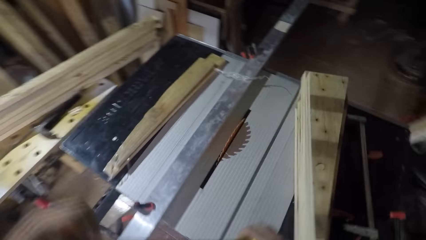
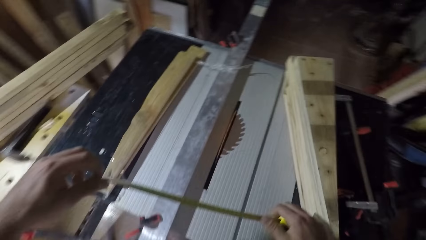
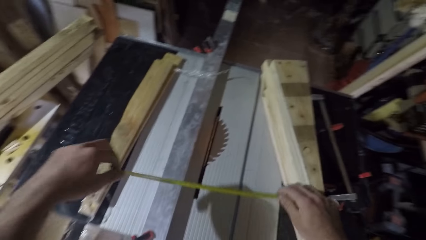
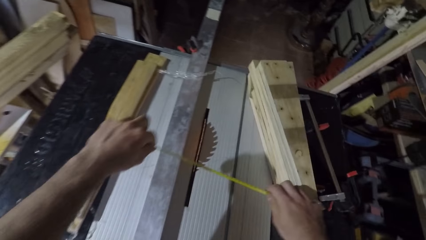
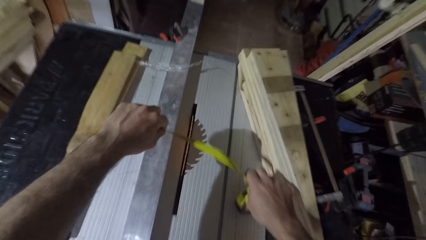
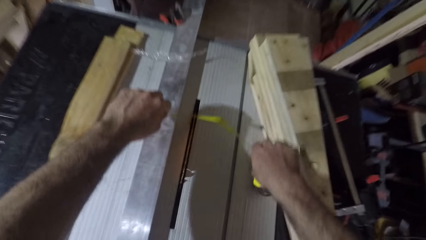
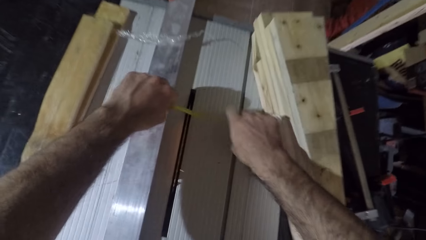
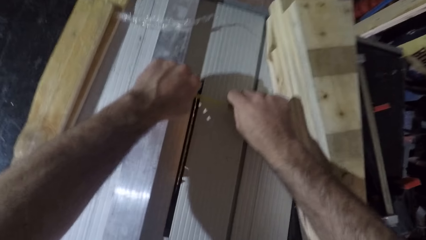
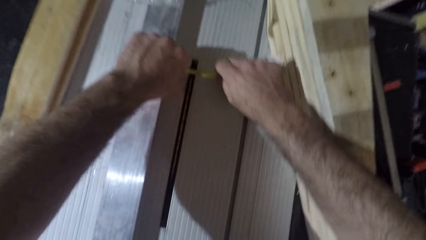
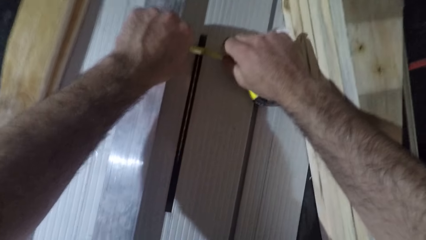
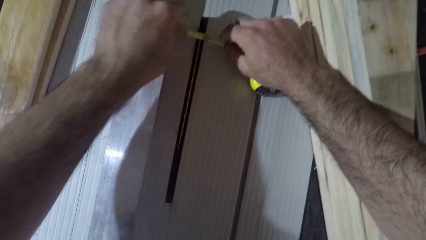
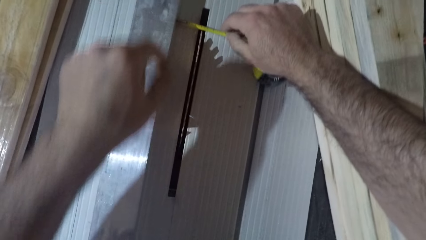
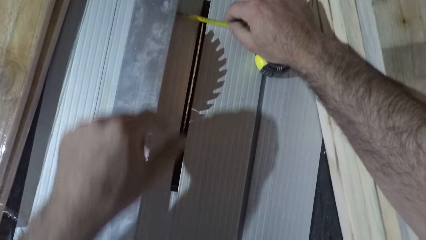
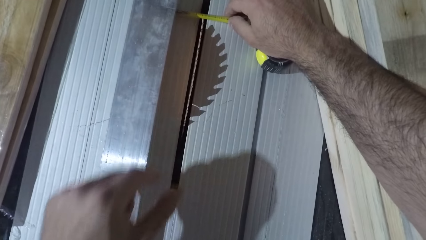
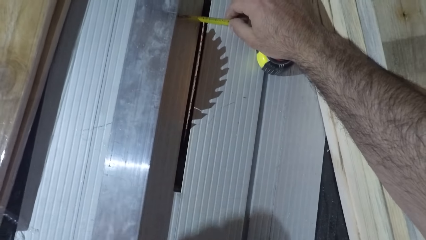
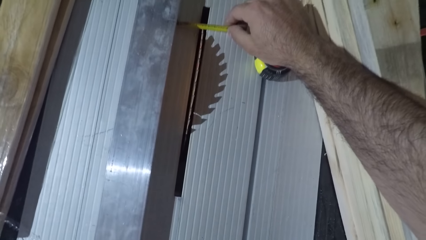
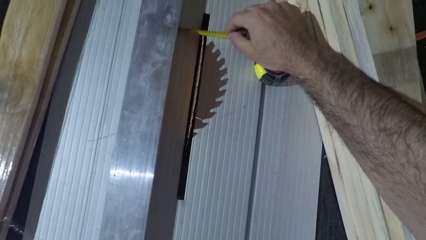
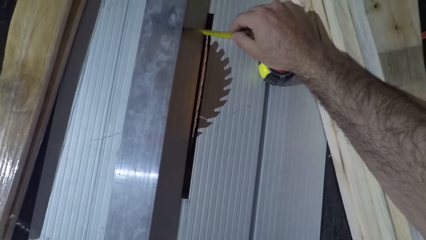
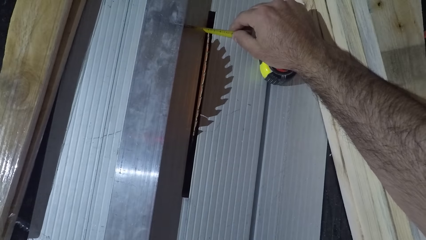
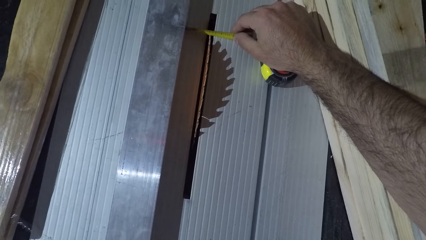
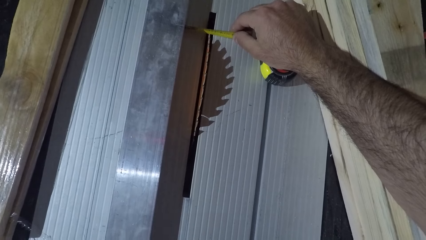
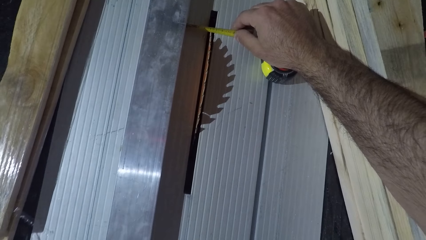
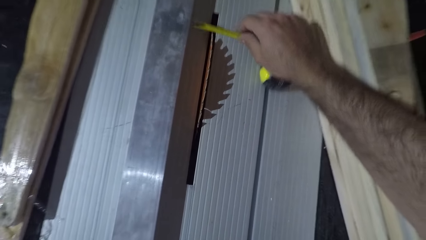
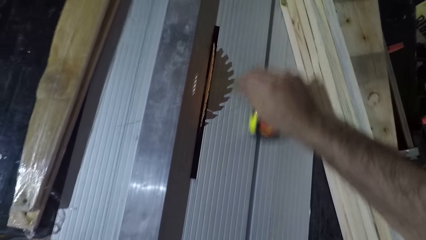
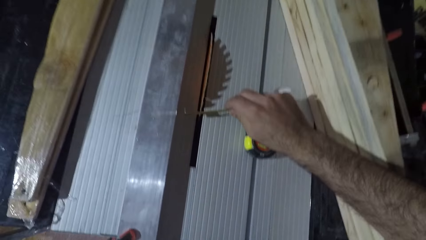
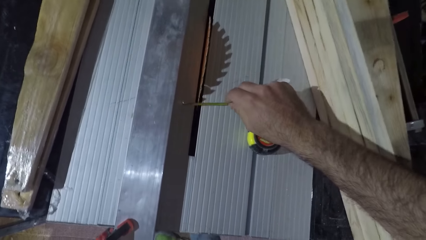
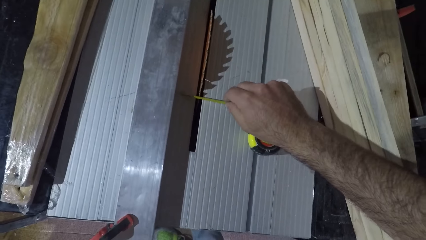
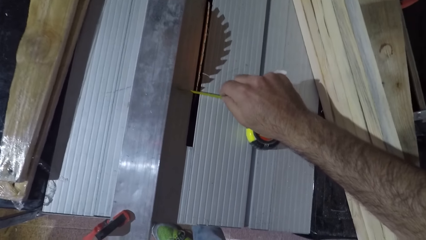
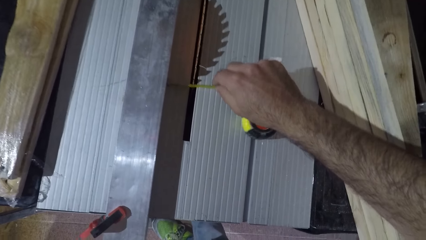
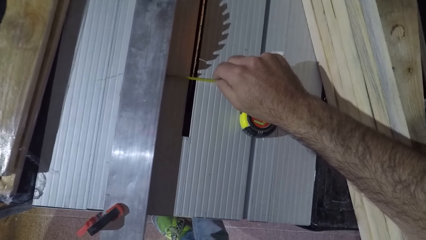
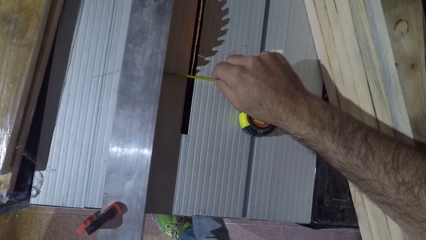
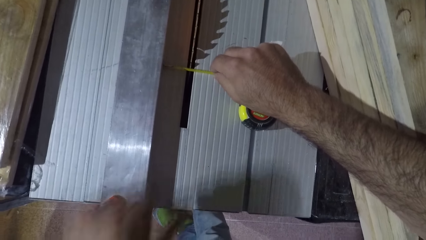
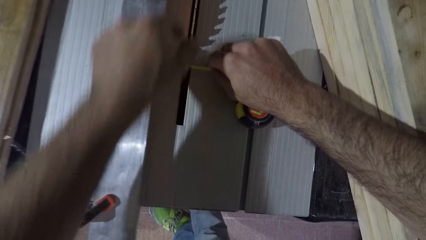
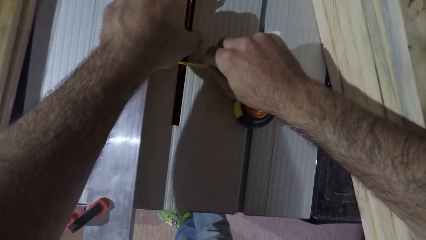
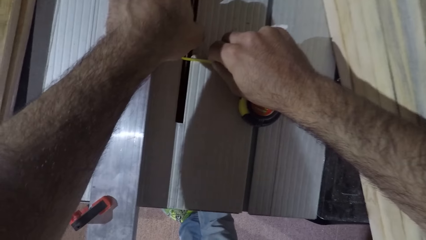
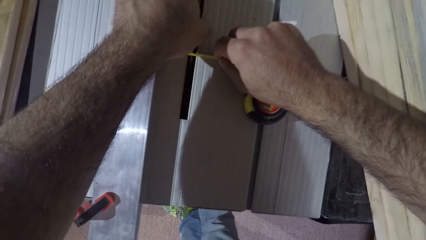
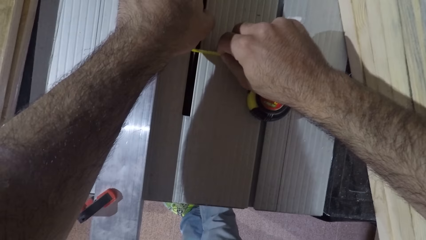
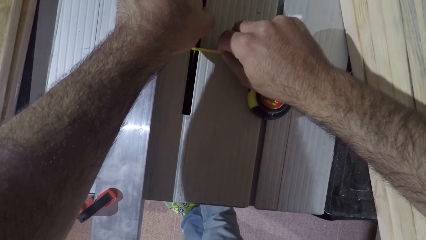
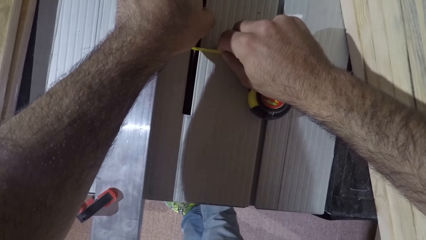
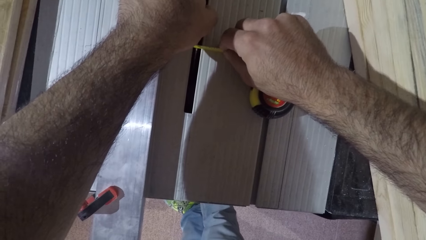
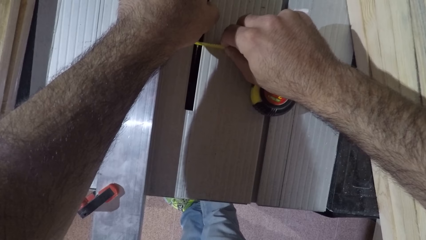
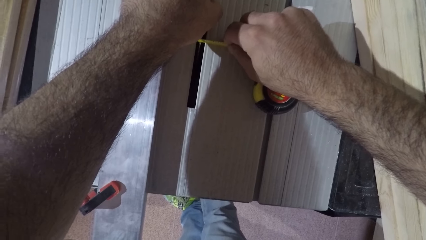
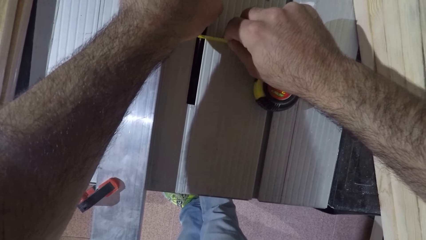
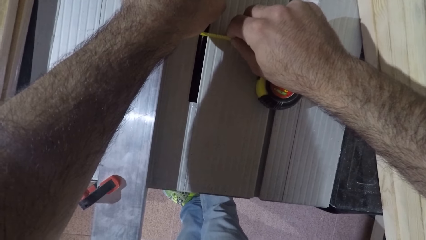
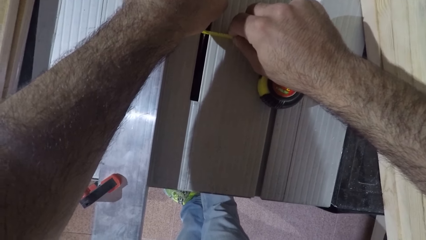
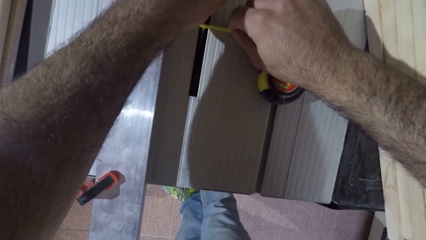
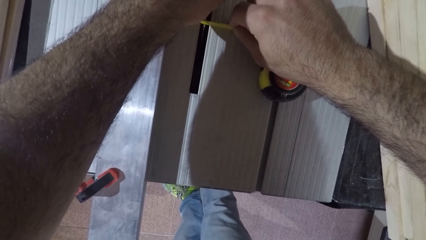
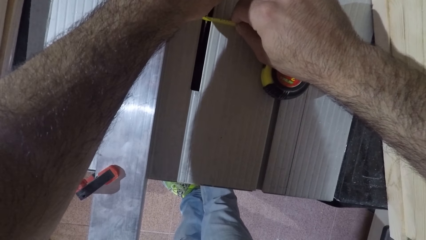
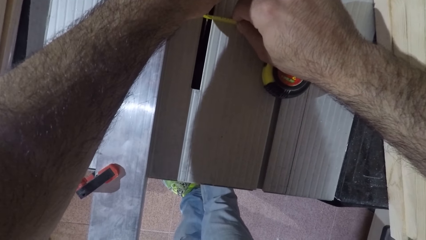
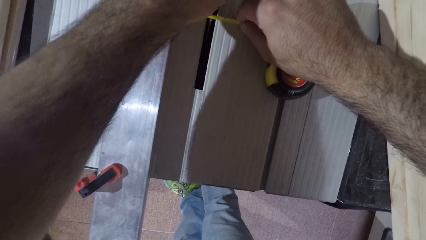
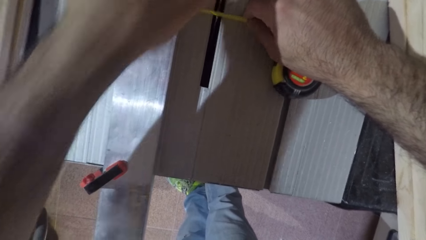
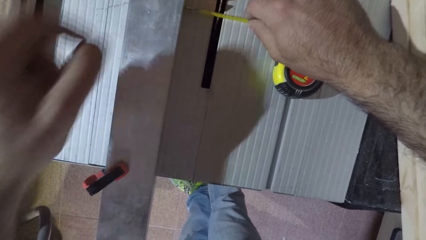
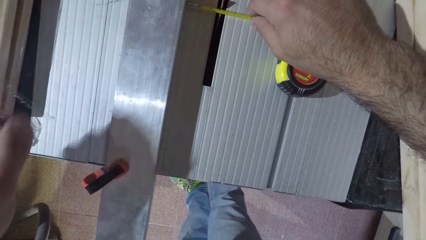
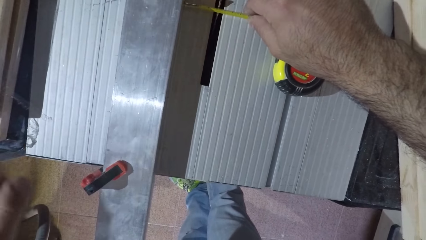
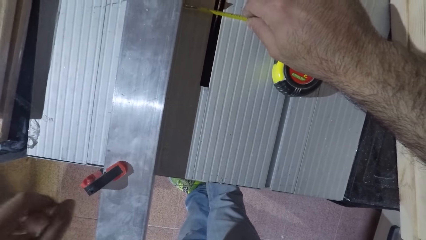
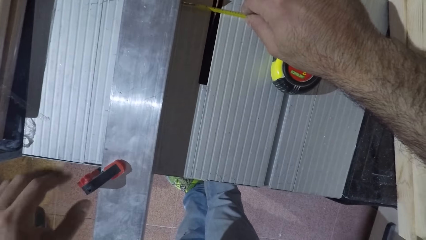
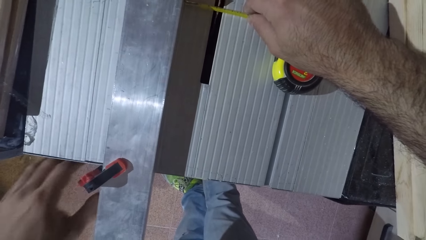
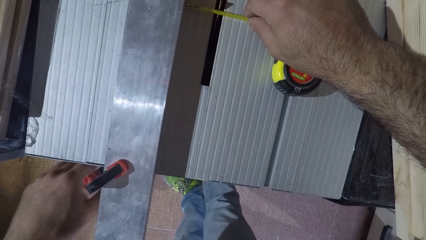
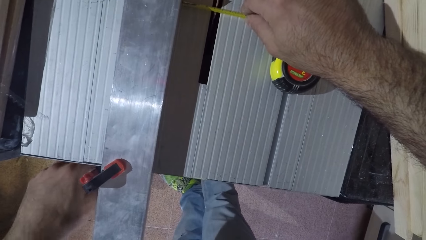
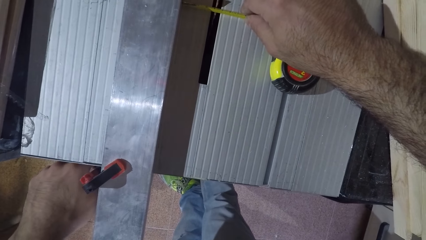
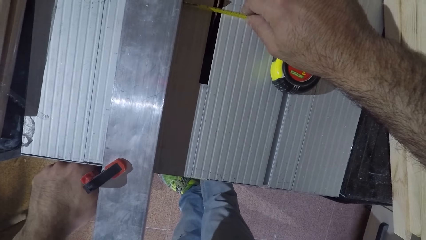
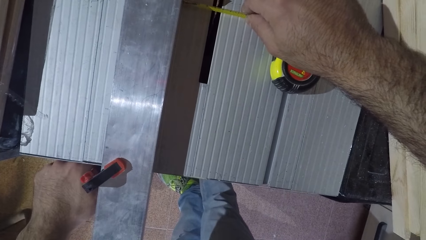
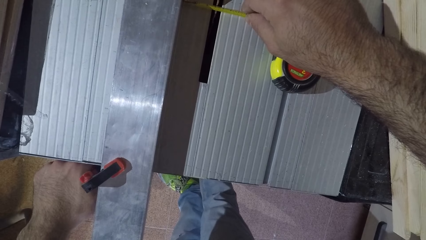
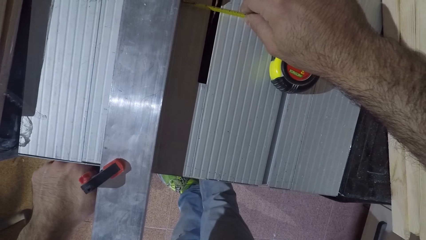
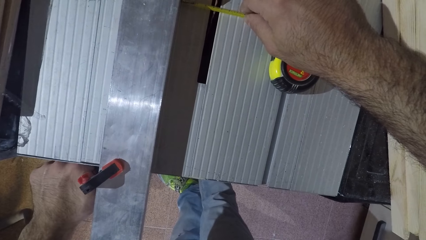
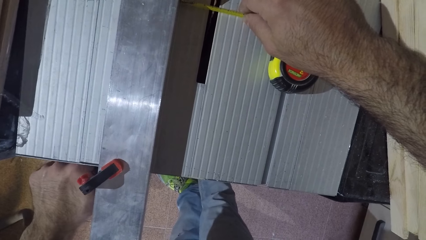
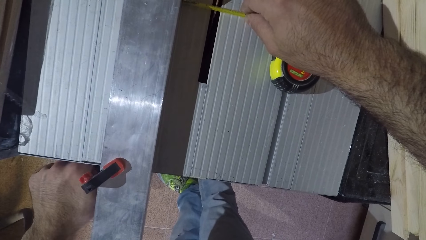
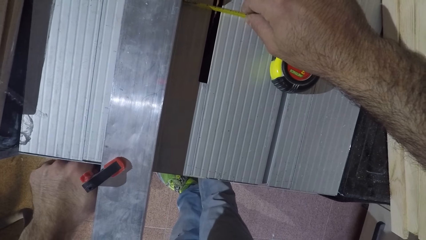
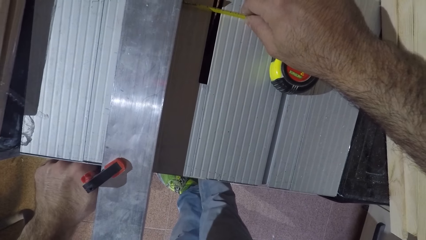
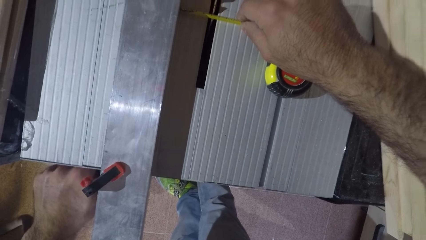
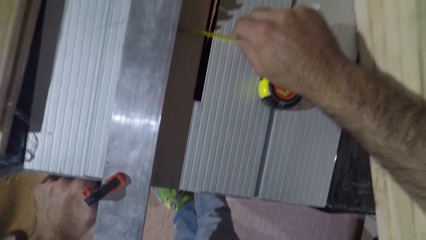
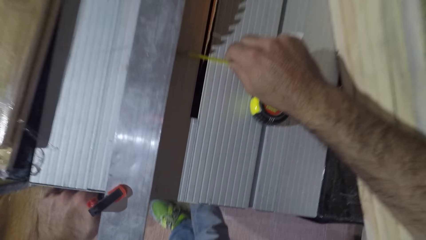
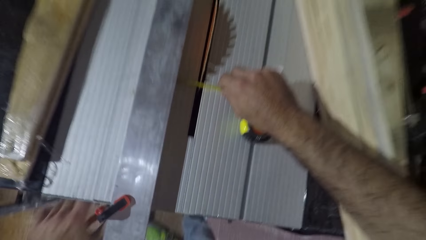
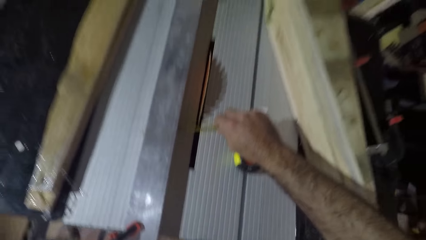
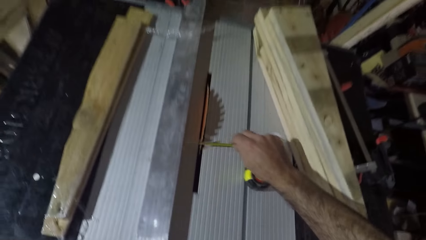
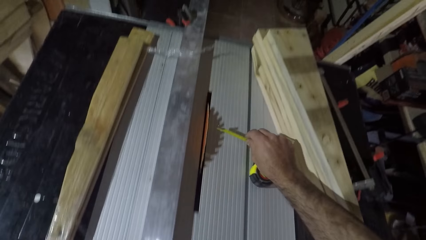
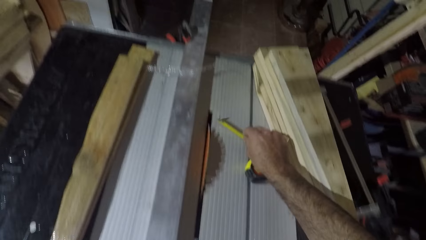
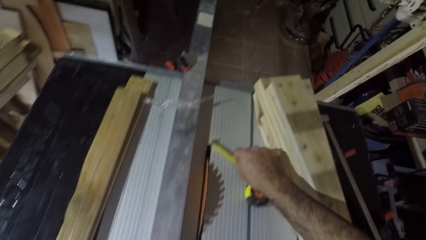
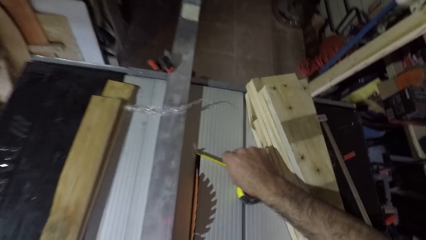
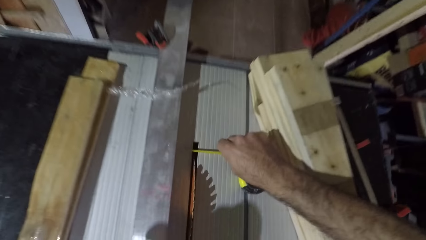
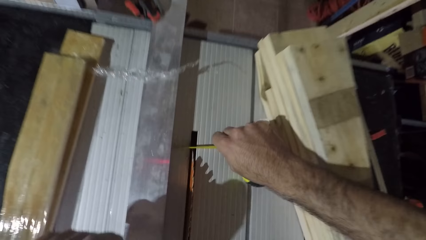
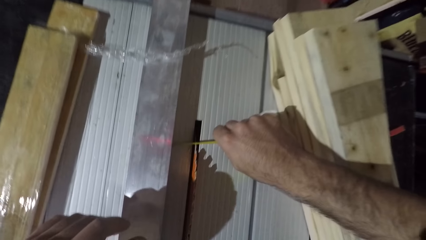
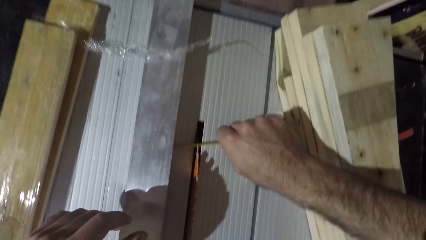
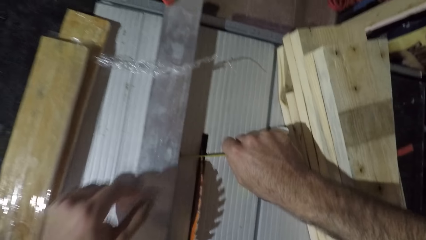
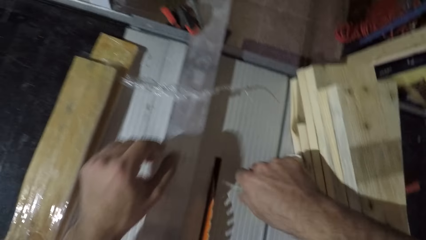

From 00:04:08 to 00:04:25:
The camera wearer takes measurement on the saw table with a tape rule or tape measure with both hands. He measures a distance on the table with the tape measure. He holds the saw blade with his hand. He holds the clamp with his hand. He screws the adjustable clamp on the saw table with his left hand. He measures a distance on the table with the tape measure.
